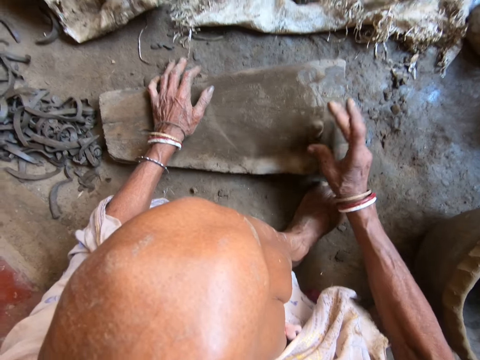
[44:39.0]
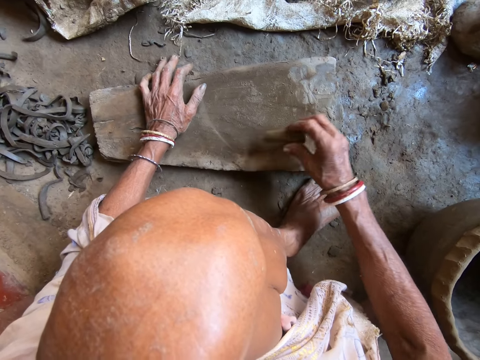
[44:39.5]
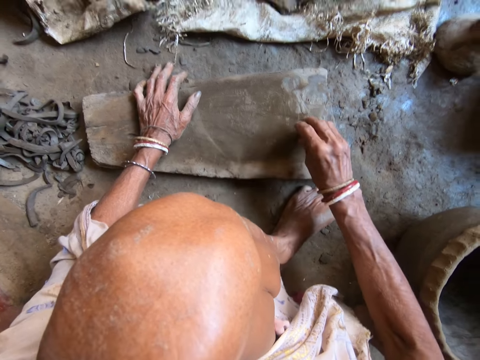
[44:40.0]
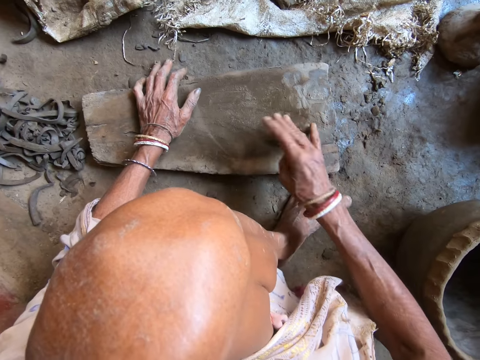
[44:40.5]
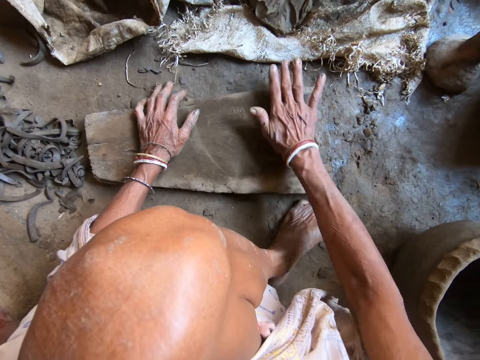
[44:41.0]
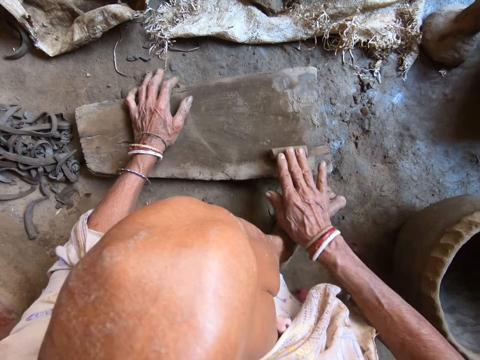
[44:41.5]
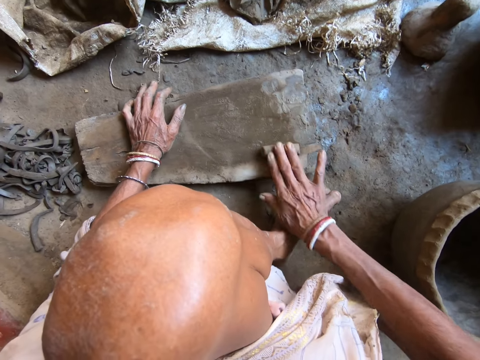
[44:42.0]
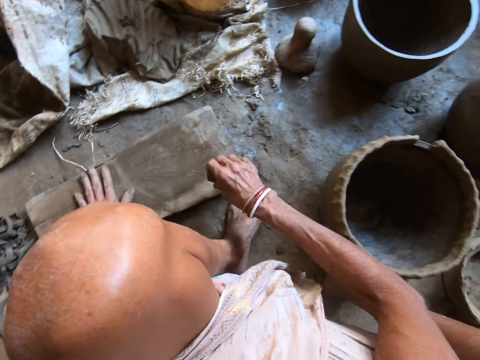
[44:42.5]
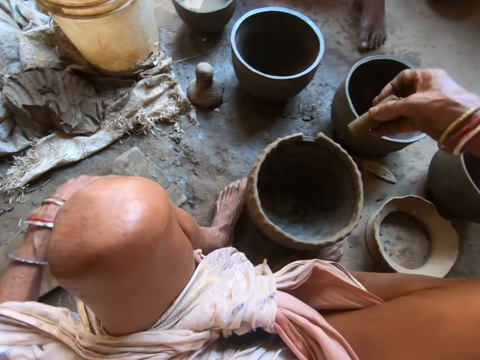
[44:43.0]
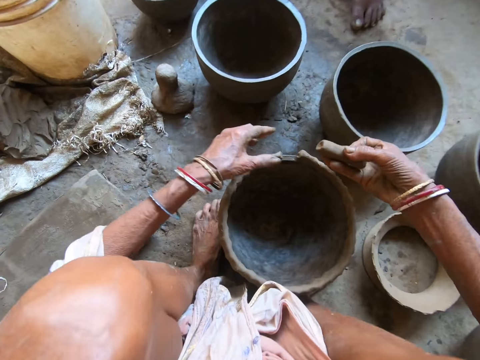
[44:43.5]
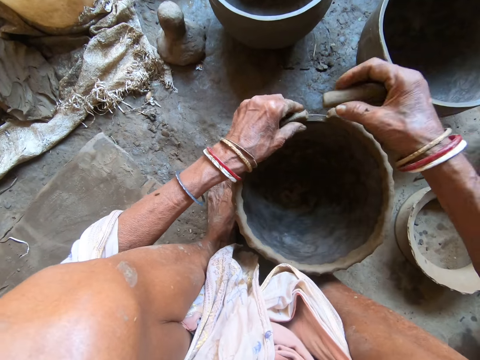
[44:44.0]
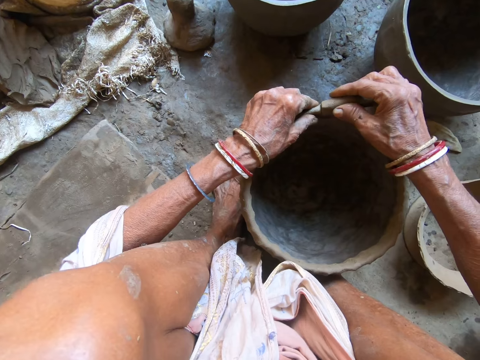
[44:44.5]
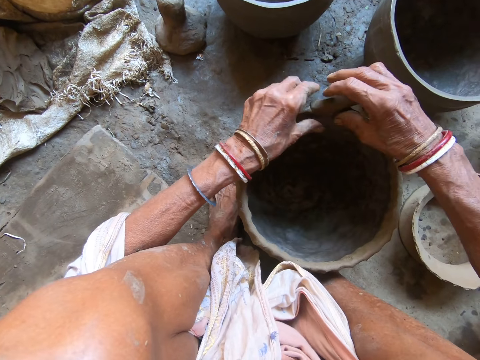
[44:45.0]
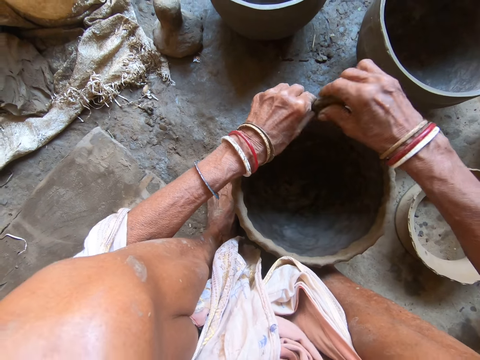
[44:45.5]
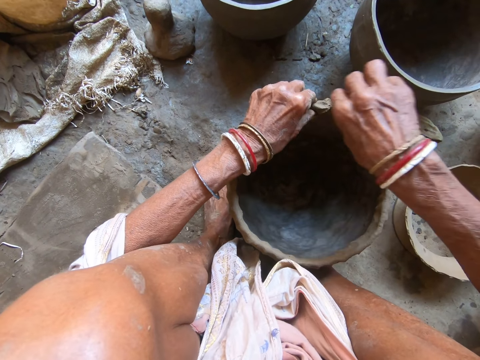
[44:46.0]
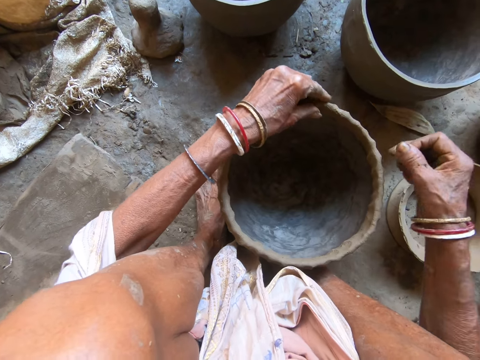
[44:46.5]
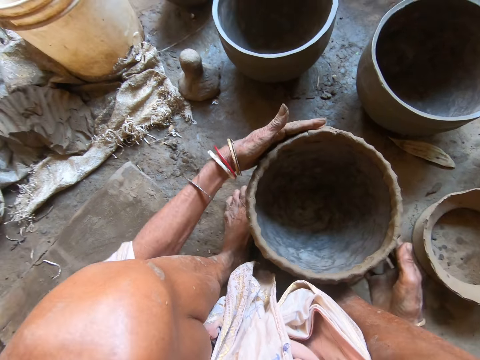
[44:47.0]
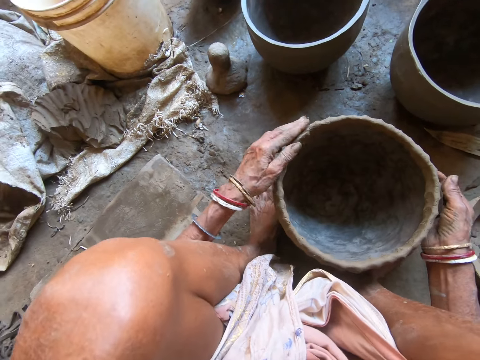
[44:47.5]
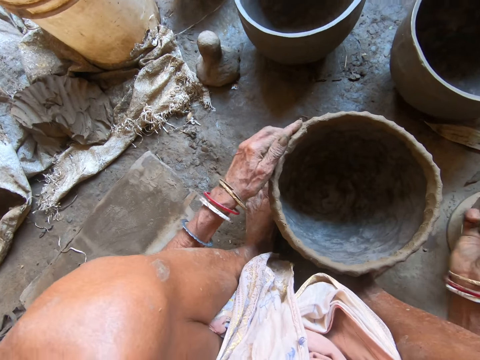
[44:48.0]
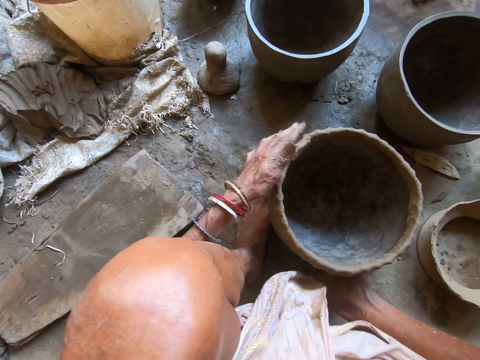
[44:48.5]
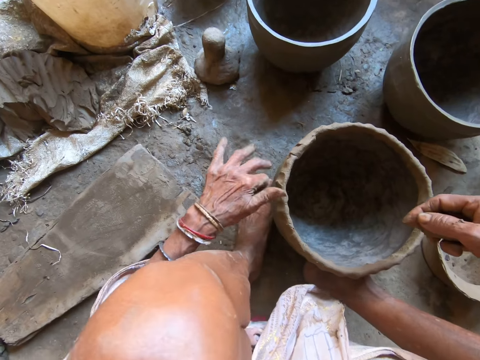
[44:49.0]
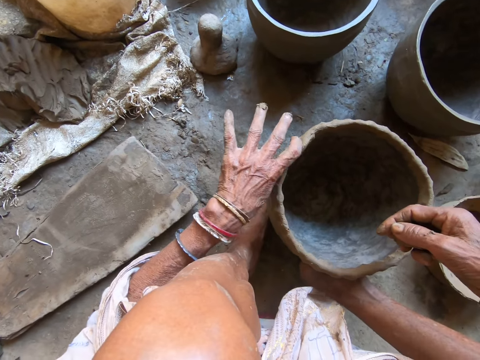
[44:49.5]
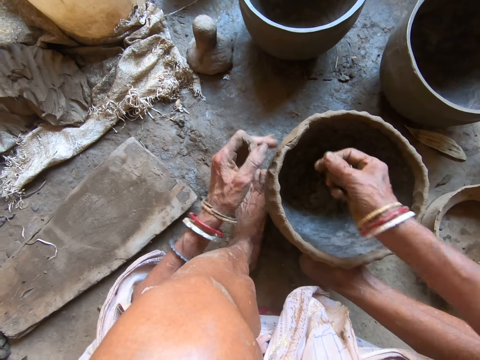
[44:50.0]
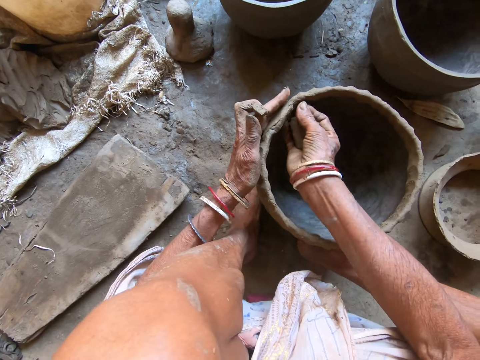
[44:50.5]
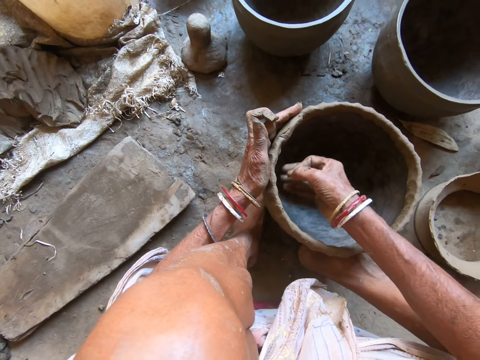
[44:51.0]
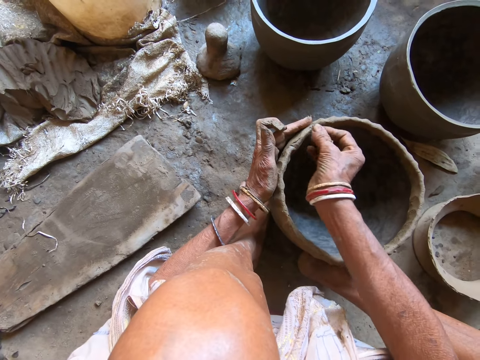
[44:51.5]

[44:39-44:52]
The camera wearer fixes the clay. She holds the clay pot on the floor with her left hand. She places the clay onto the clay pot on the floor with her right hand. She smoothens the clay on the clay pot with both hands. She moves the pot. She fixes the clay.

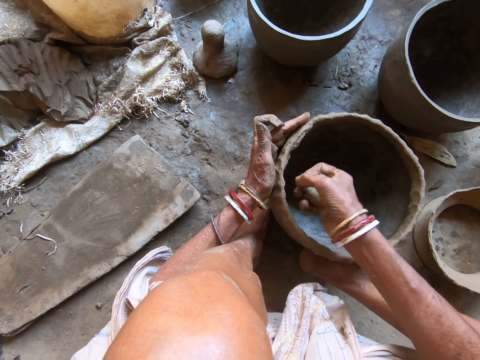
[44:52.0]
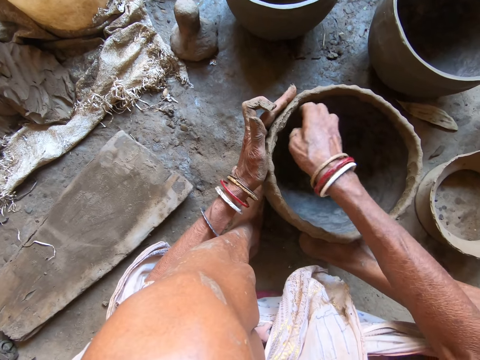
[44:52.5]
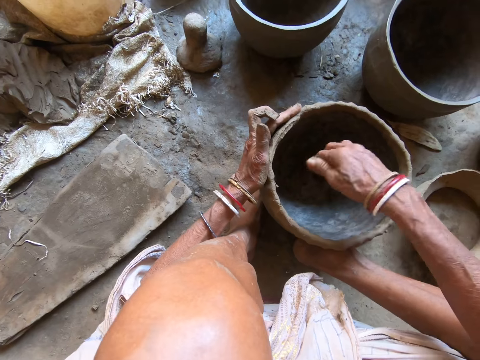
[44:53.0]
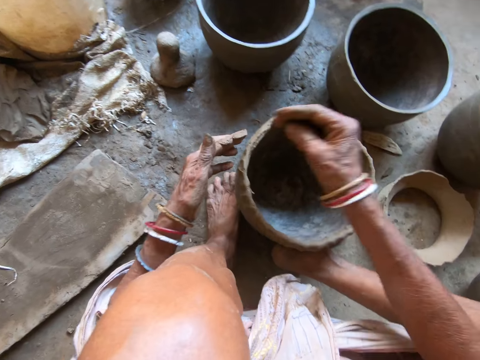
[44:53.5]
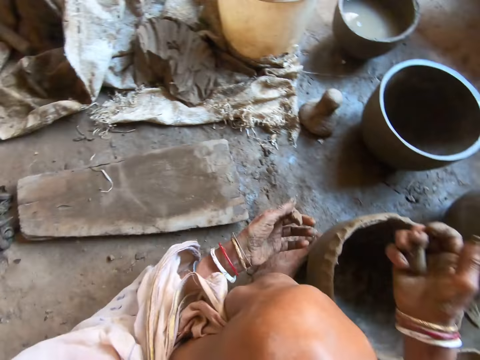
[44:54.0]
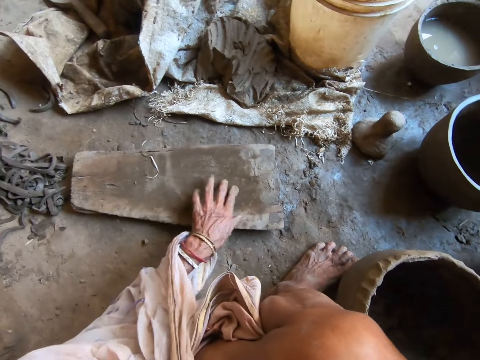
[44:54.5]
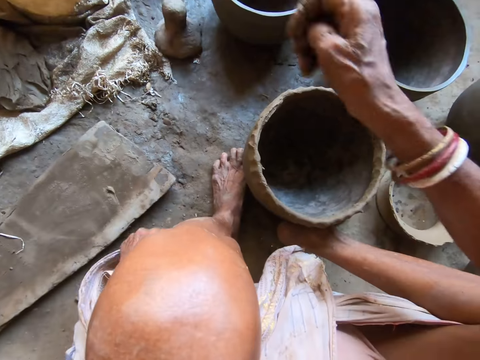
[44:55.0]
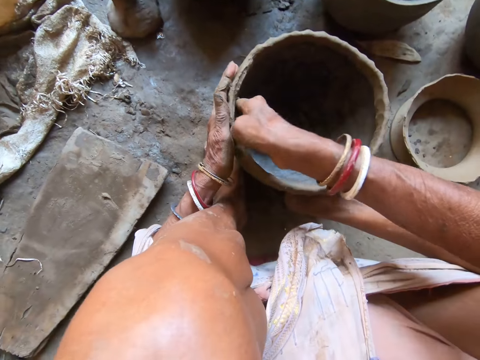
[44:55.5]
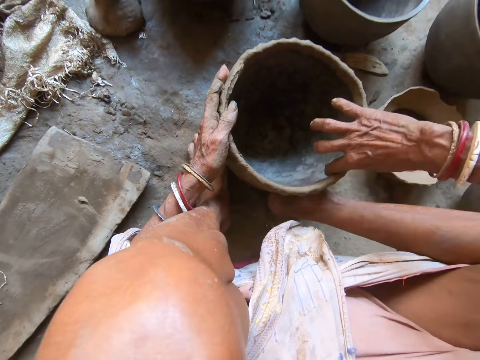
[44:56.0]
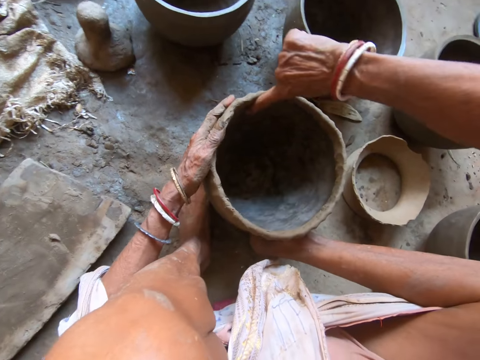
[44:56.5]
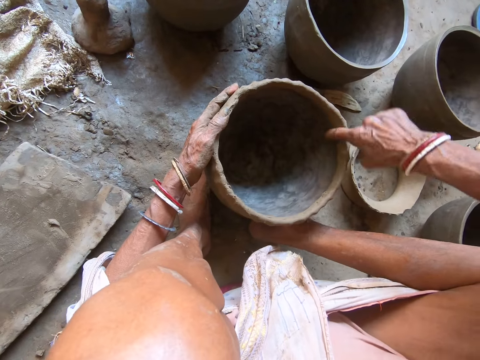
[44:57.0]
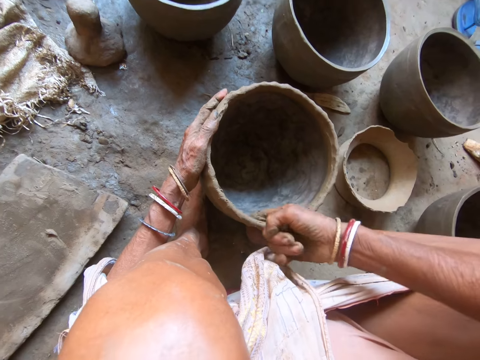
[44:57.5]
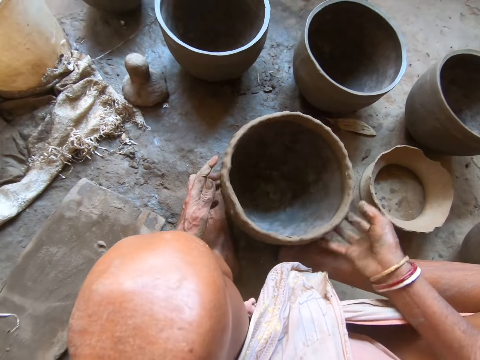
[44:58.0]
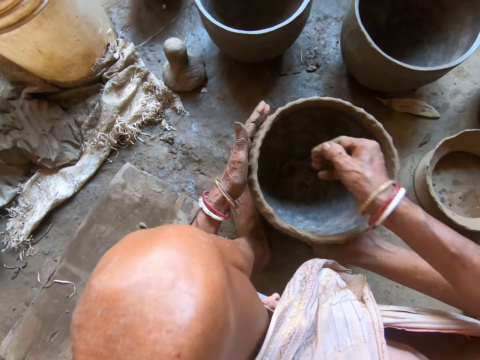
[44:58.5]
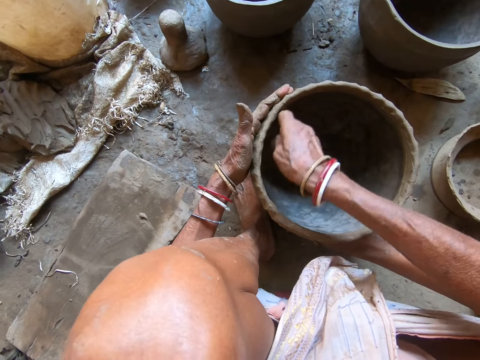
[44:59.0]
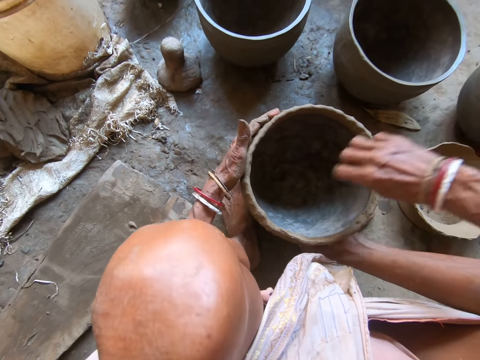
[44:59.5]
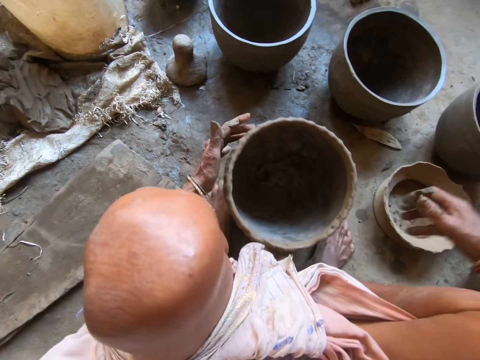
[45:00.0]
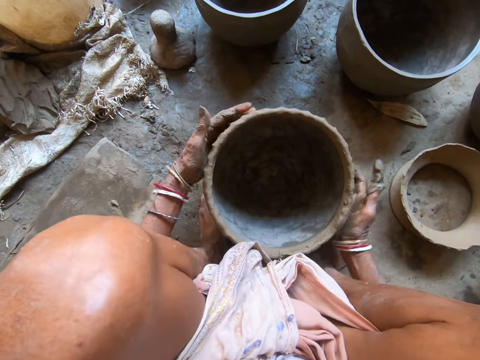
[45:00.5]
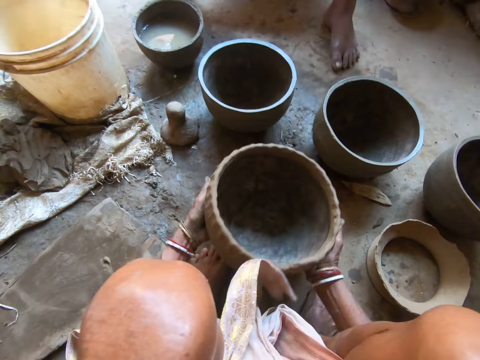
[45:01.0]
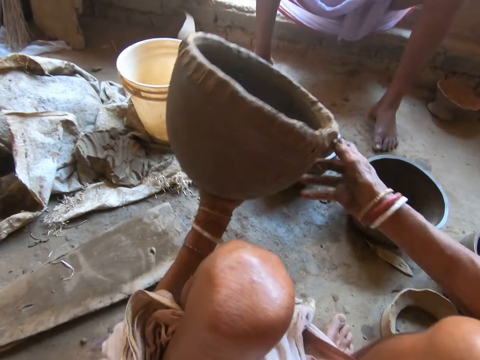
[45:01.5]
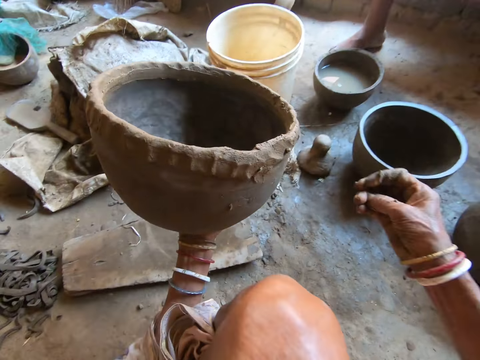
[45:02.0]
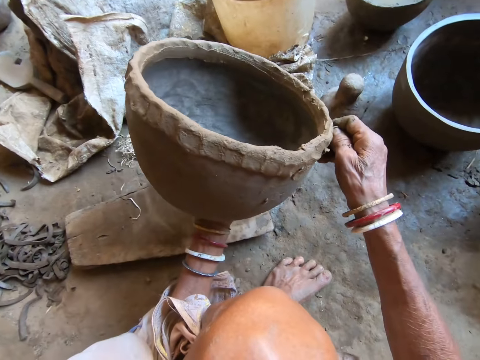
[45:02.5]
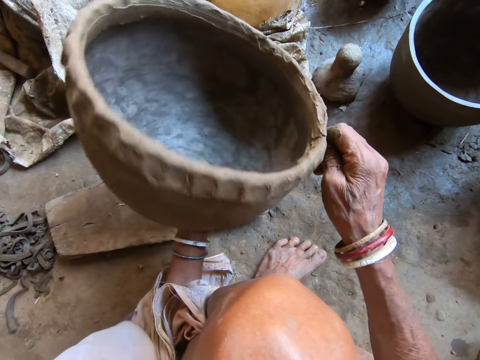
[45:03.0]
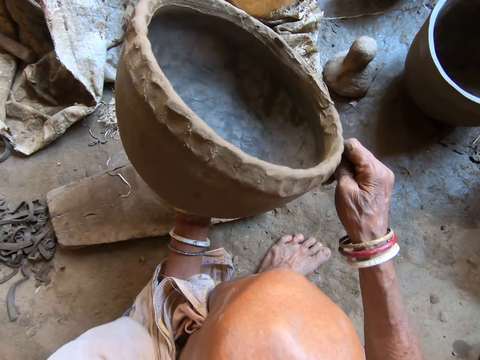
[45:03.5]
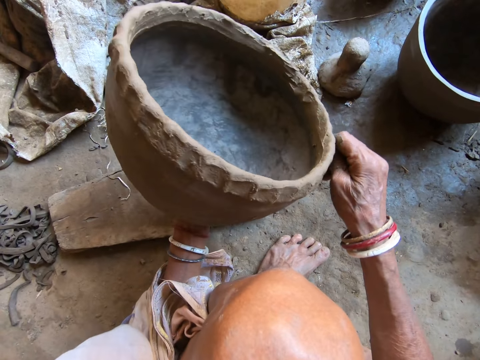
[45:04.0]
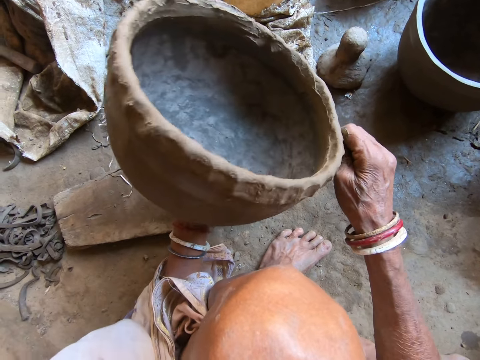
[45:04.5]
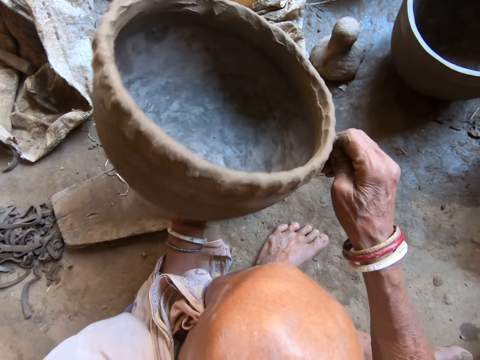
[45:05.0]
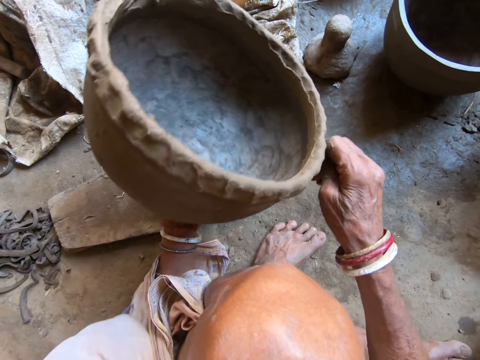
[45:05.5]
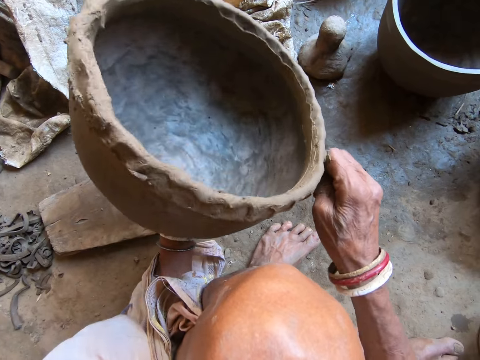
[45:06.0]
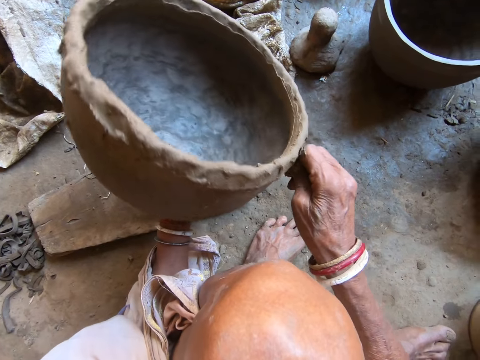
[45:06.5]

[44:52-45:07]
The camera wearer moves both hands. She moves both hands again. She adjusts the camera. She rubs her left index finger on the piece of wood. She throws the piece of clay to the floor with her right hand. She moves both hands. She molds the pot with her hands. She spreads the clay on the pot. She adjusts the pot with her hands. She moves both hands. She molds the pot with her hands. She spreads the clay on the pot. She lifts the right hand. She pulls the pot. She picks the pot from the floor with both hands. She holds the pot with her left hand. She molds the pot with the piece of clay with her right hand. She rubs the clay on the pot.
